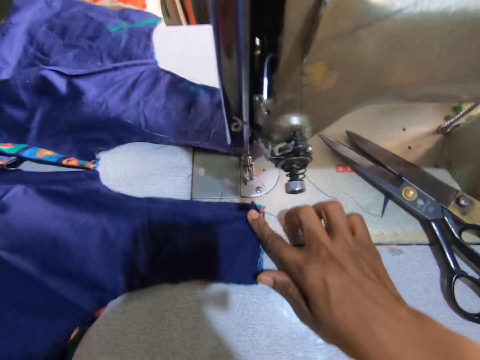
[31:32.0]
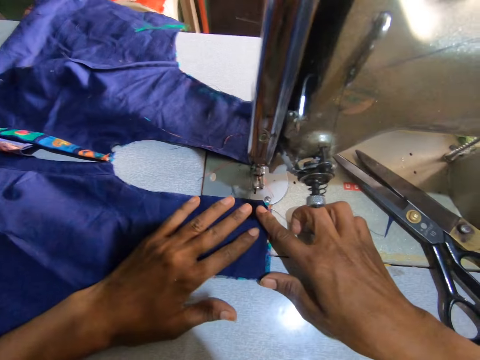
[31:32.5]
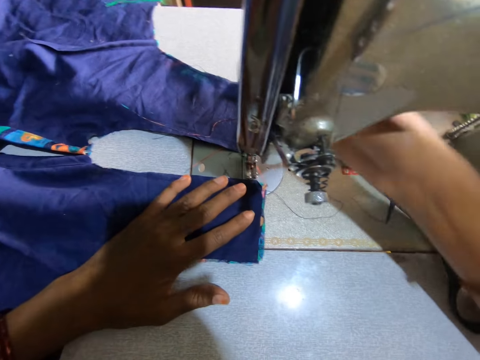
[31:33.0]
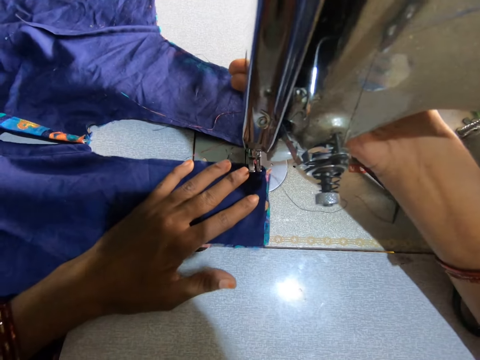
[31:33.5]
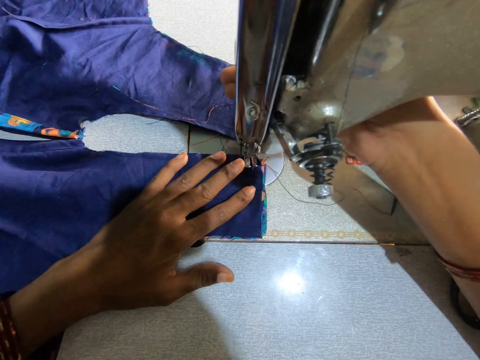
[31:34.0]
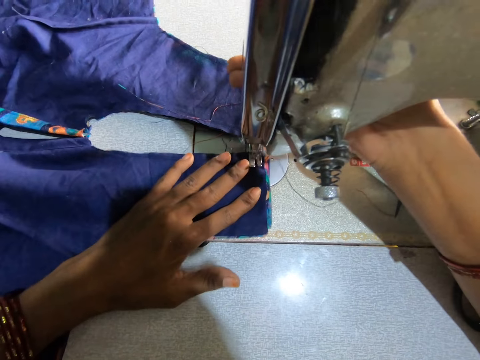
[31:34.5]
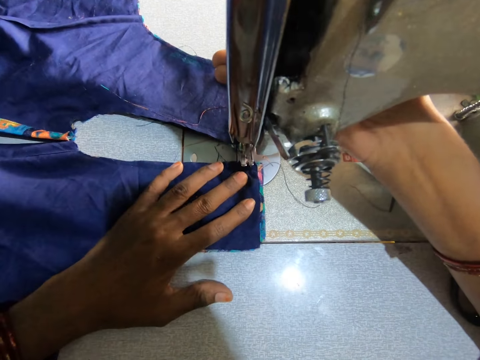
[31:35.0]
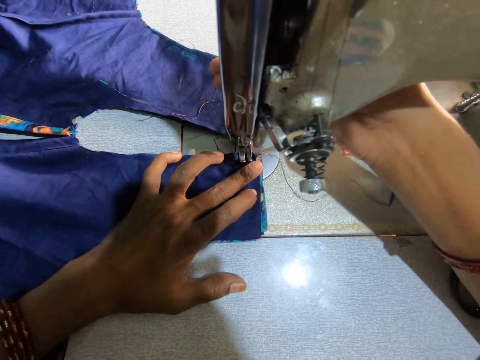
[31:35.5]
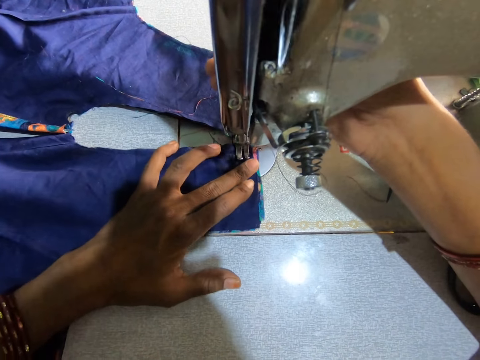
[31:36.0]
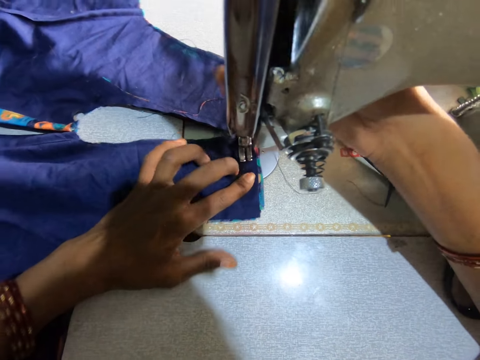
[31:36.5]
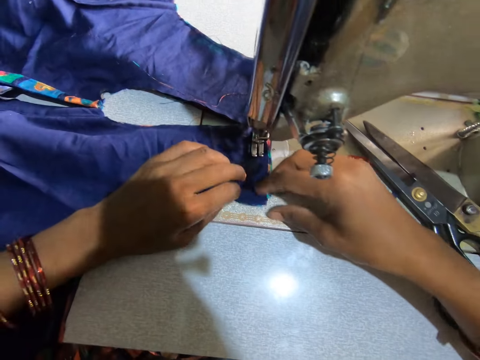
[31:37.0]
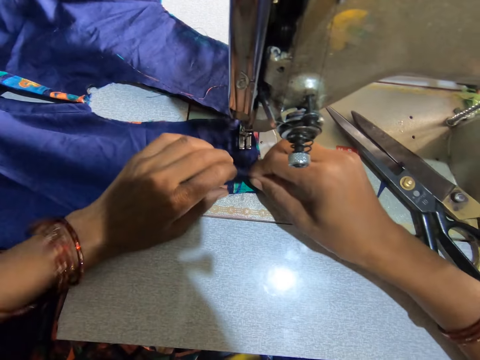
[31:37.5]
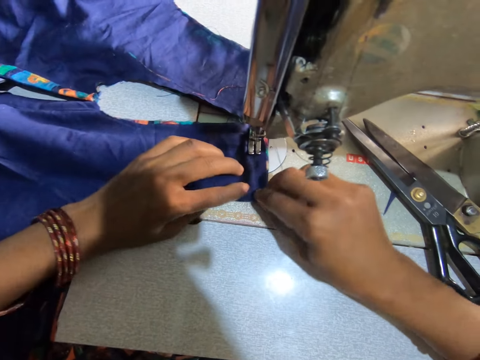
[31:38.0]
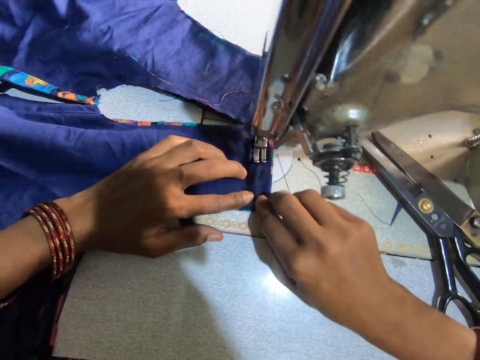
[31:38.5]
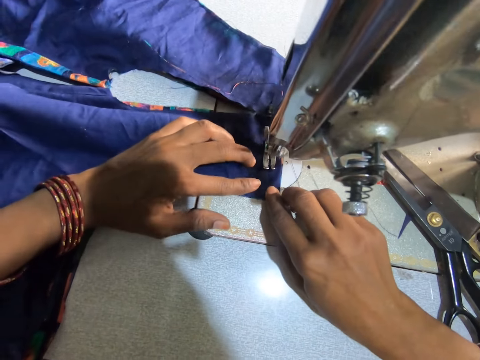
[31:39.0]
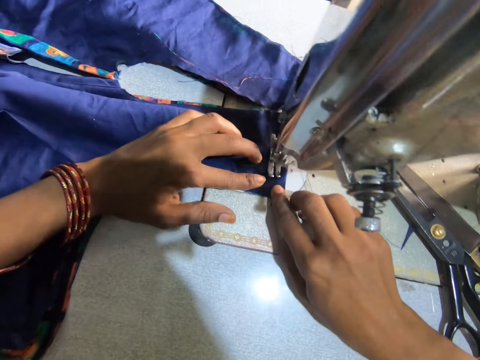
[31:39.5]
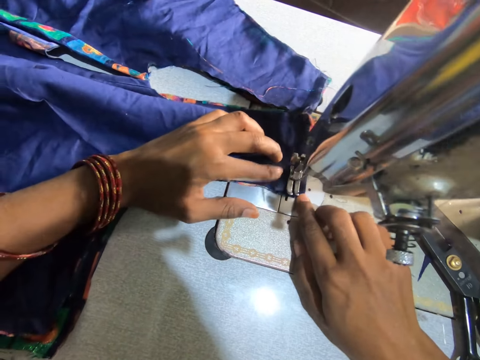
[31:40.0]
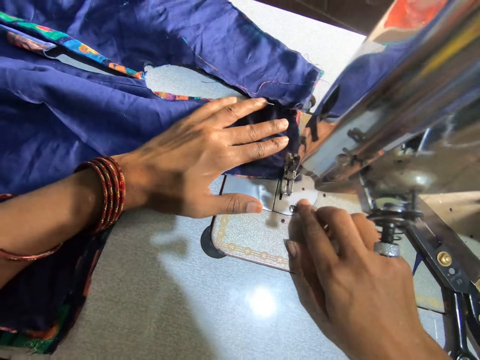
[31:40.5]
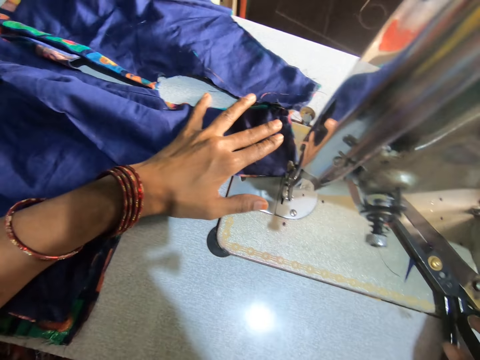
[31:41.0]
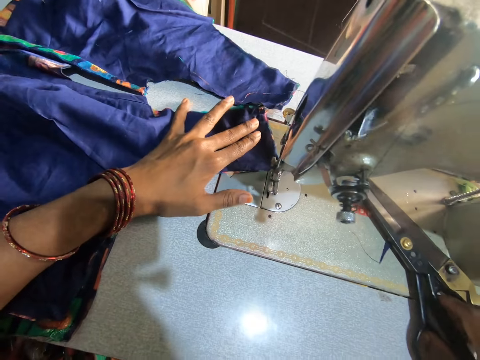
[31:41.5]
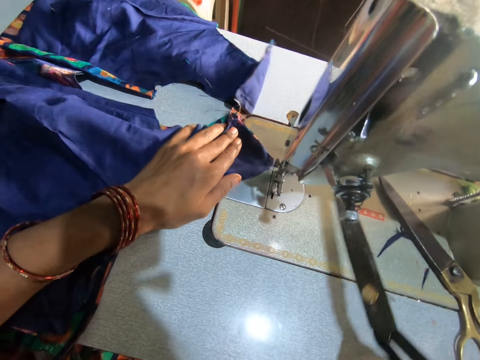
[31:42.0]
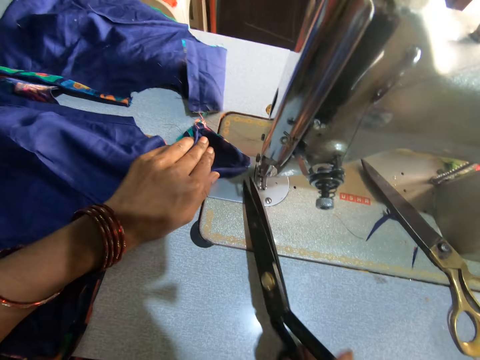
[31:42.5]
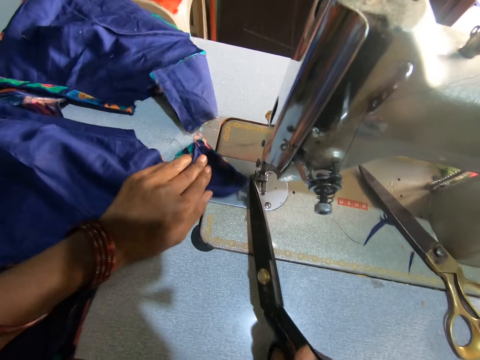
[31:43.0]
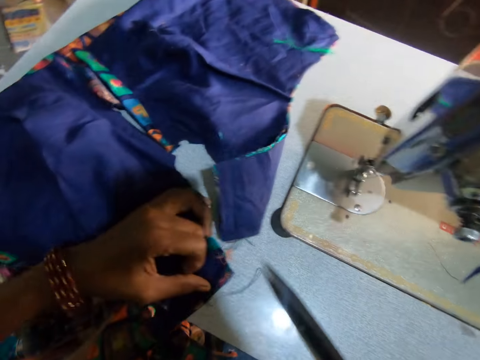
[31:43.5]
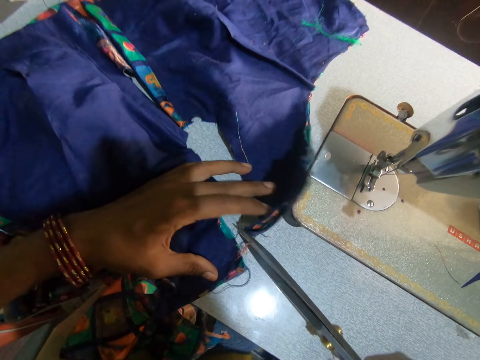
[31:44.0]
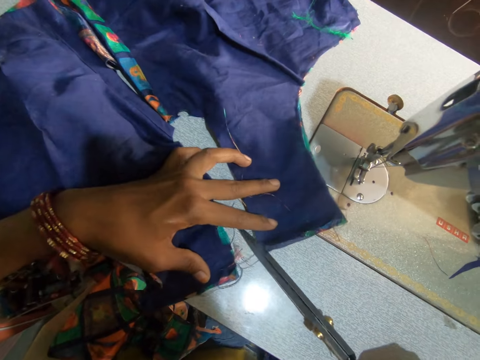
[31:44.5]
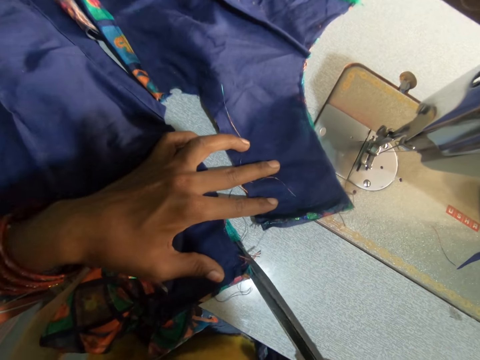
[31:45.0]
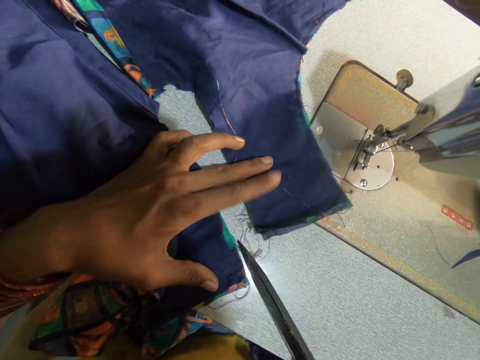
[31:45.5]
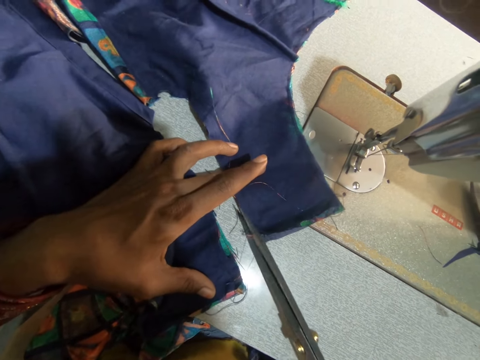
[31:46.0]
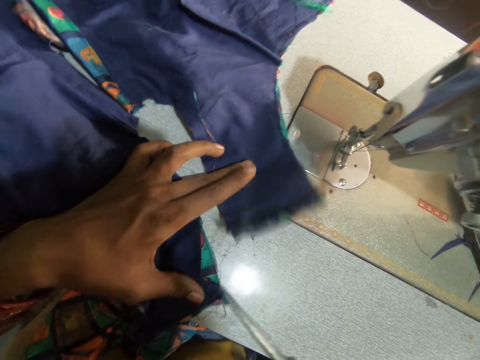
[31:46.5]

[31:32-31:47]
The camera wearer moves the fabrics. She operates the sewing machine. She sews the fabrics. She aligns the fabrics. She sews the fabrics. She carries the scissors on the sewing machine table with her right hand. She cuts the thread from the sewing machine with the scissors. She pulls the fabrics. She cuts the sewing threads. She trims the fabric with the scissors.

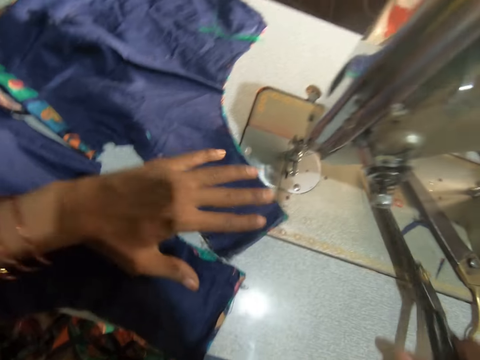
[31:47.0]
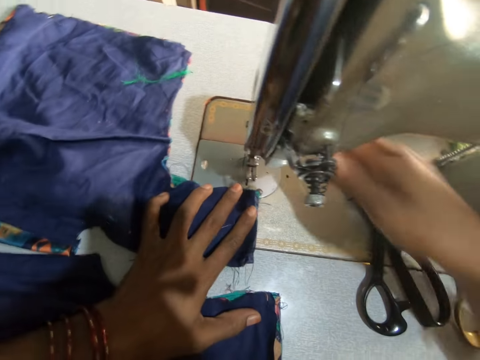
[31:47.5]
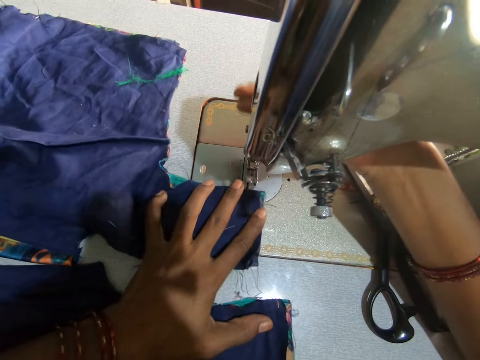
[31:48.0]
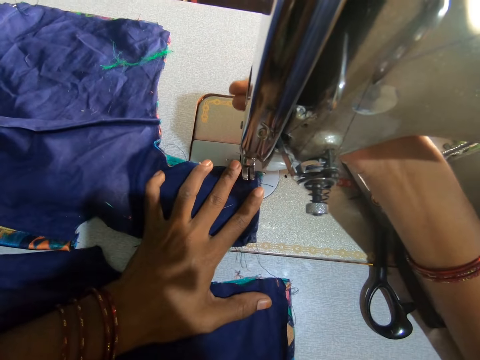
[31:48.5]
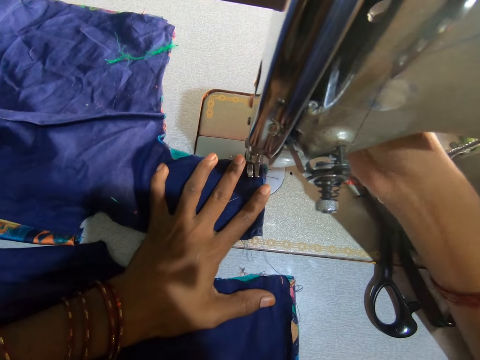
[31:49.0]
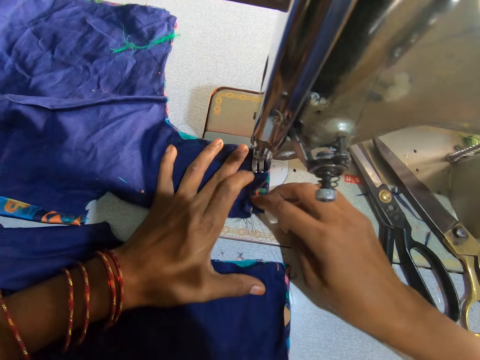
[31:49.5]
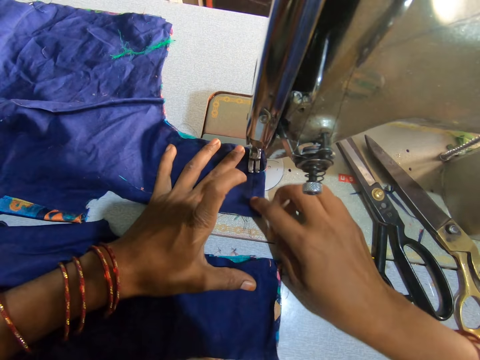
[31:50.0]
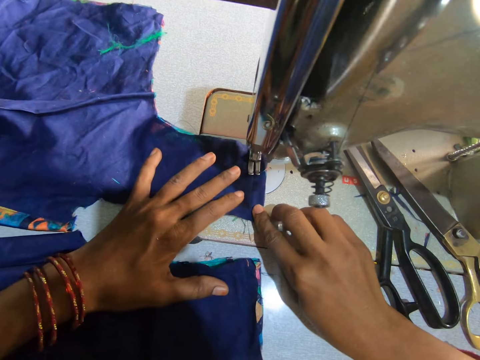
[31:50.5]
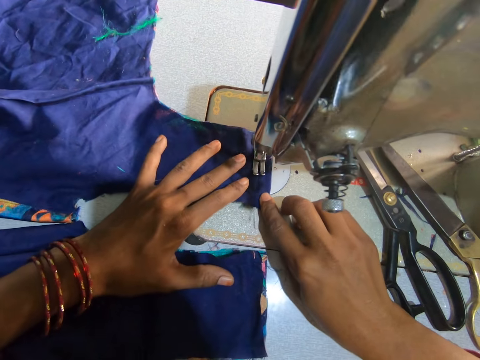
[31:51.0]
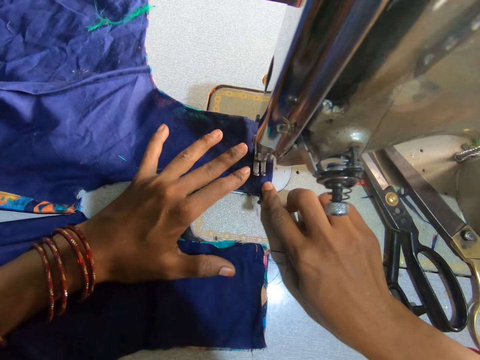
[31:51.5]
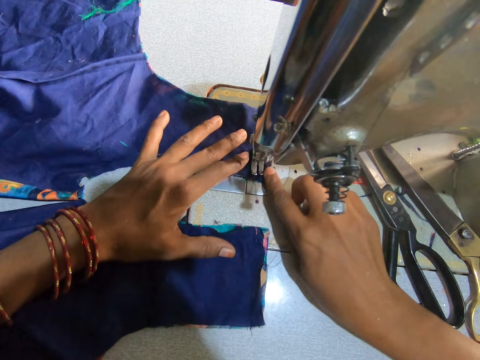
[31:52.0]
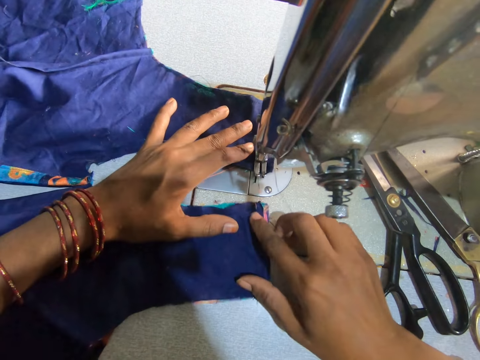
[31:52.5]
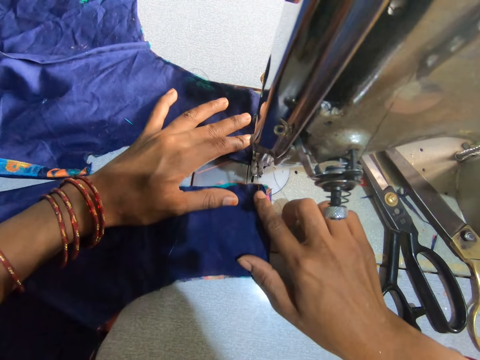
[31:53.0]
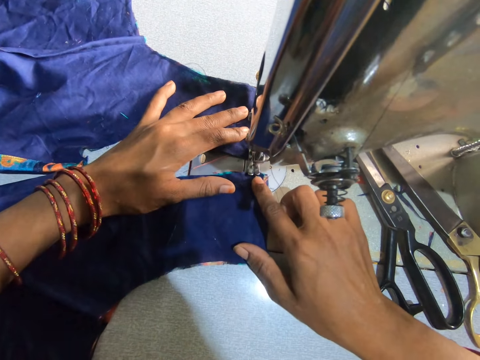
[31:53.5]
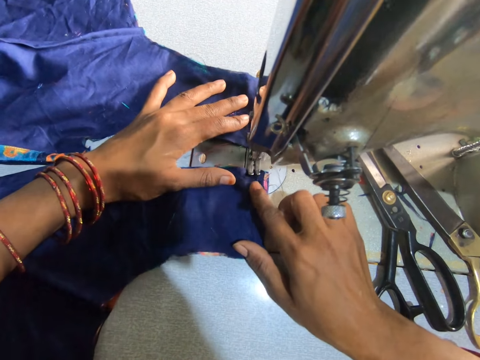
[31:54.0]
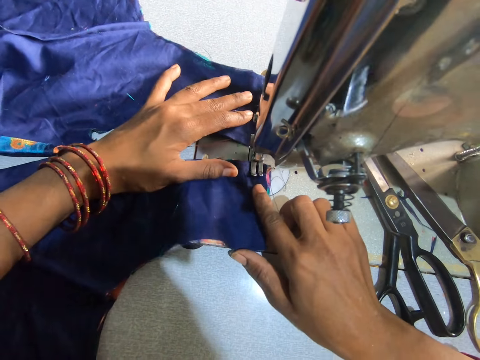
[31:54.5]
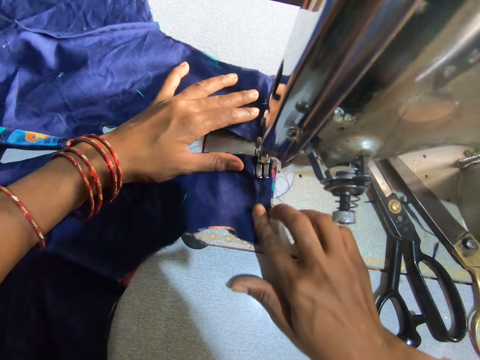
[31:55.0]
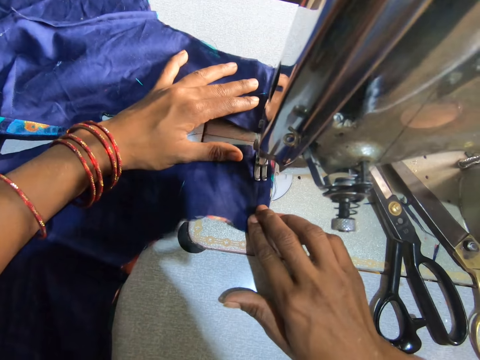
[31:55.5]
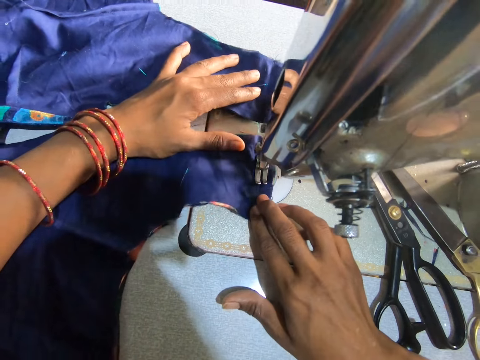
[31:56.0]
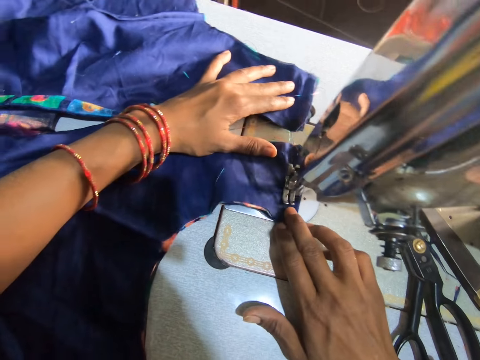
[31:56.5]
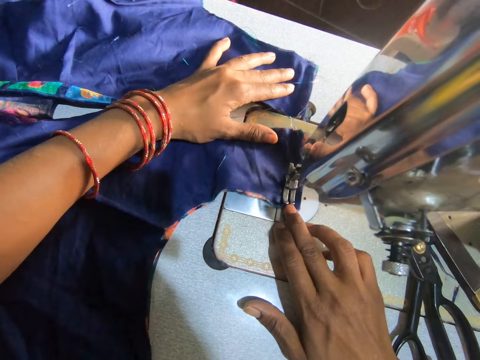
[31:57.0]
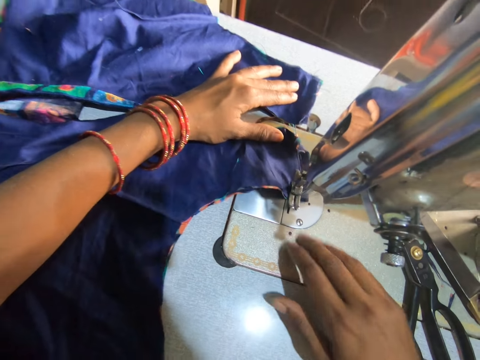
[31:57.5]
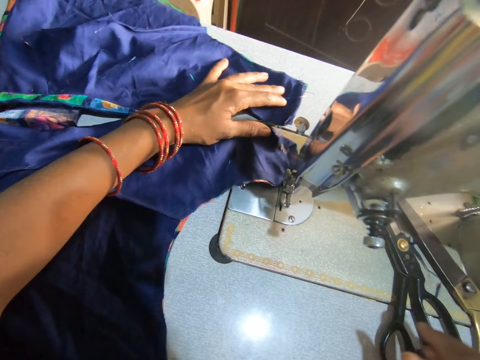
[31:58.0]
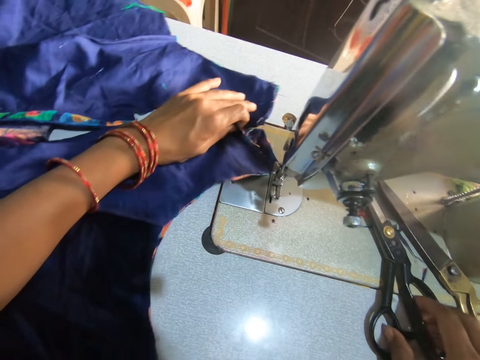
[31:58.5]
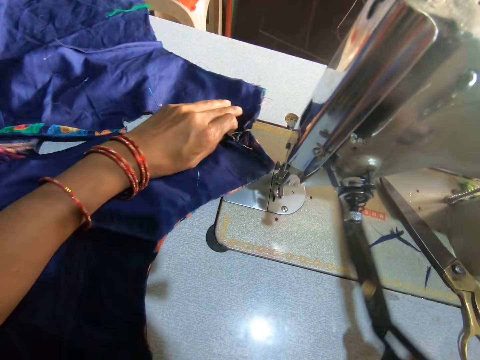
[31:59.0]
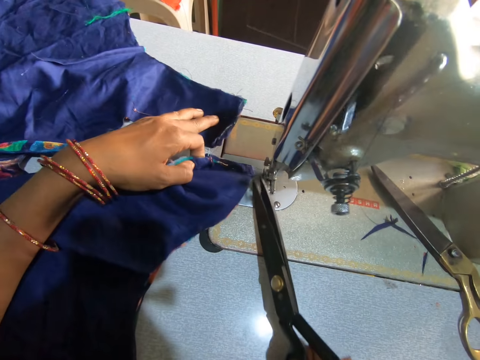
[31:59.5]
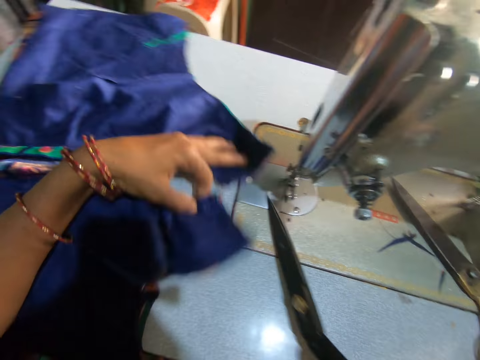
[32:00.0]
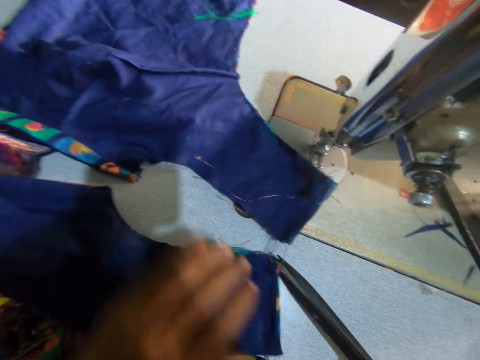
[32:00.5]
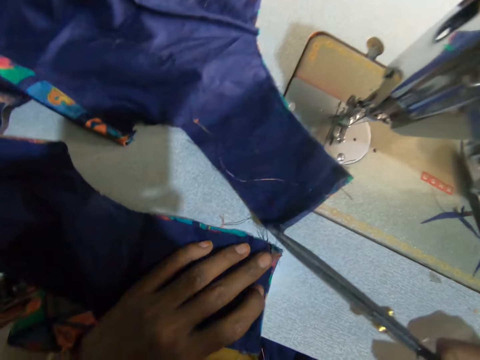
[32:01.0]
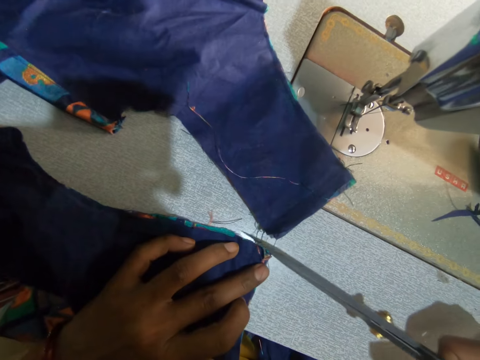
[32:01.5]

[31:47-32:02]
The camera wearer drops the scissors on the sewing machine table. She moves the fabric to the sewing machine. She sews the fabrics together with the sewing machine. She operates the sewing machine. She holds the fabric with both hands. She sews the fabric. She moves the right hand. She picks up the scissors on the sewing machine table with her right hand. She cuts the thread from the sewing machine with the scissors. She pulls the fabric and moves the left hand. She trims the fabric with the scissors. She cuts the sewing threads.
